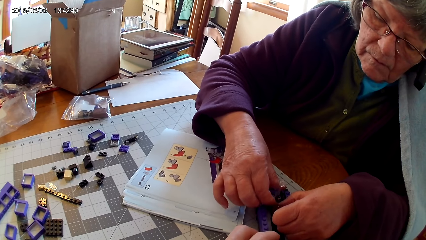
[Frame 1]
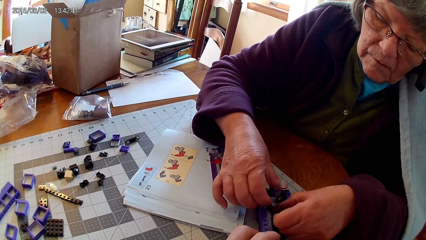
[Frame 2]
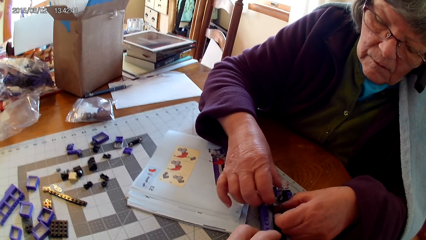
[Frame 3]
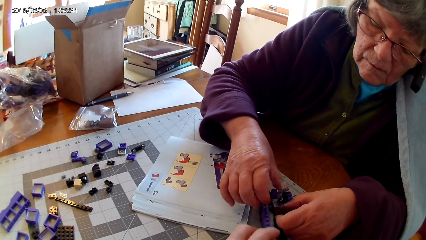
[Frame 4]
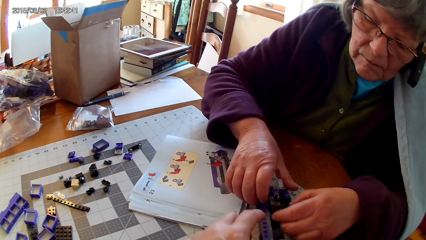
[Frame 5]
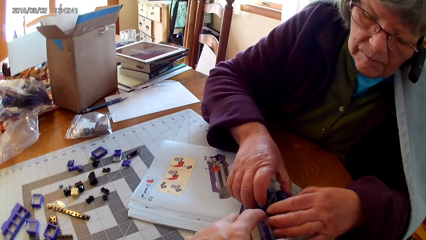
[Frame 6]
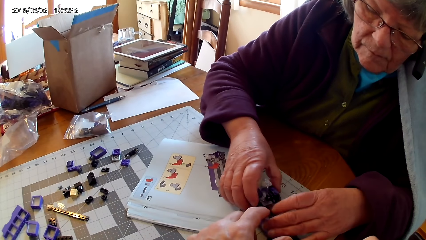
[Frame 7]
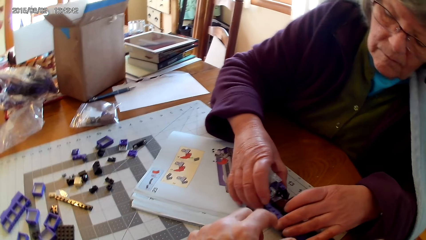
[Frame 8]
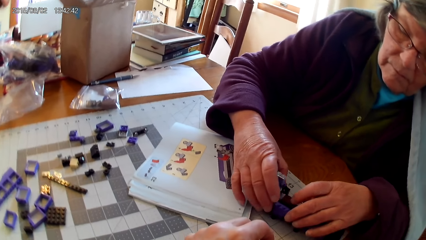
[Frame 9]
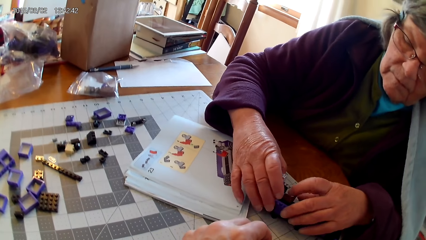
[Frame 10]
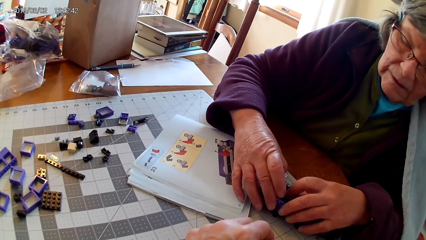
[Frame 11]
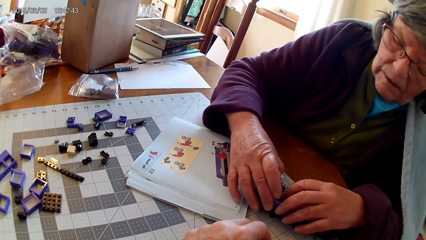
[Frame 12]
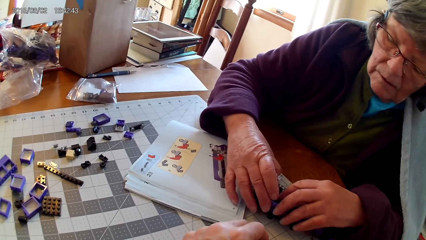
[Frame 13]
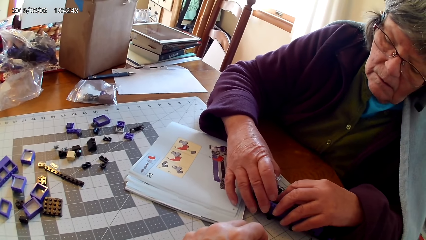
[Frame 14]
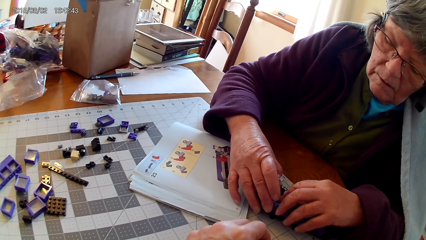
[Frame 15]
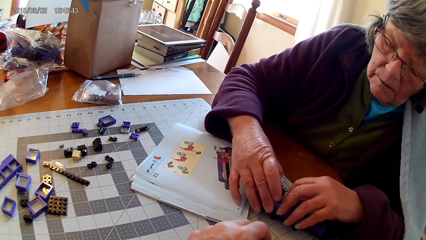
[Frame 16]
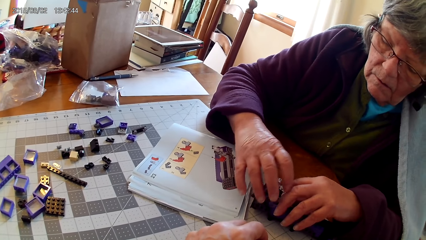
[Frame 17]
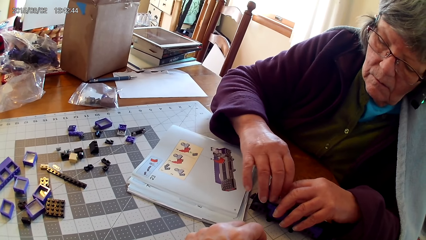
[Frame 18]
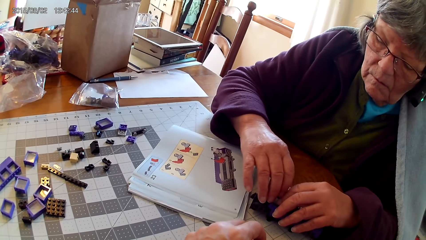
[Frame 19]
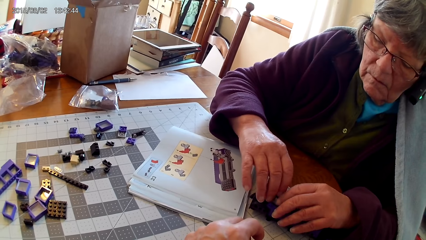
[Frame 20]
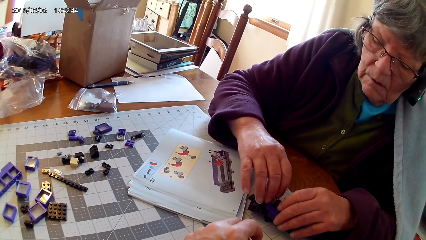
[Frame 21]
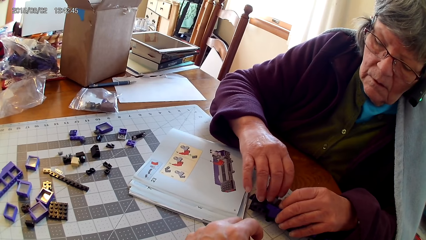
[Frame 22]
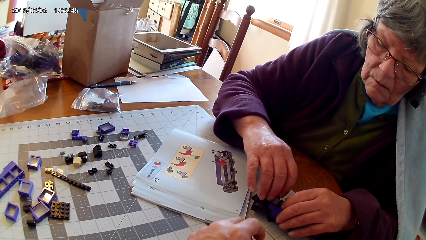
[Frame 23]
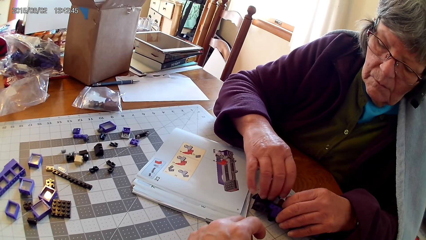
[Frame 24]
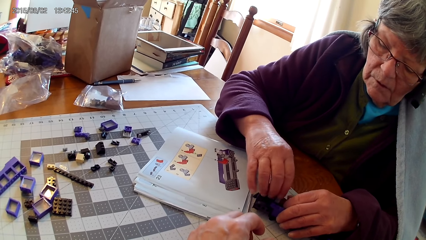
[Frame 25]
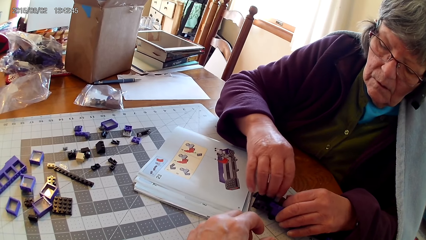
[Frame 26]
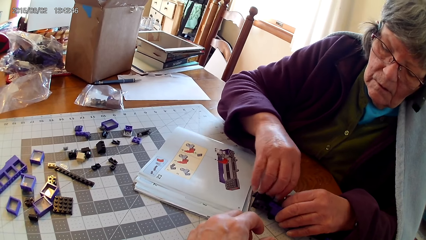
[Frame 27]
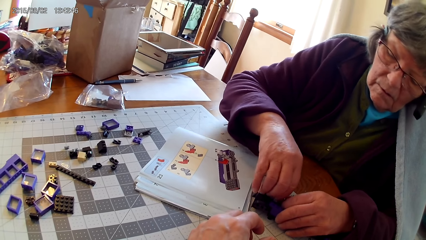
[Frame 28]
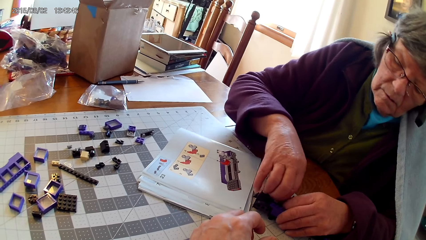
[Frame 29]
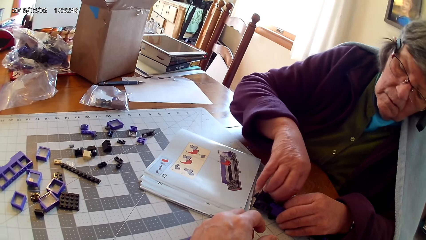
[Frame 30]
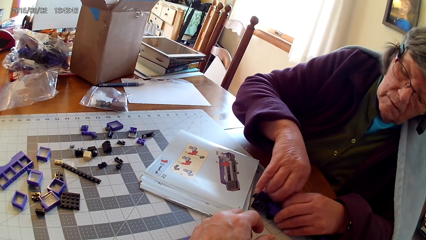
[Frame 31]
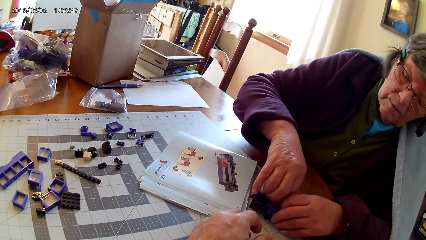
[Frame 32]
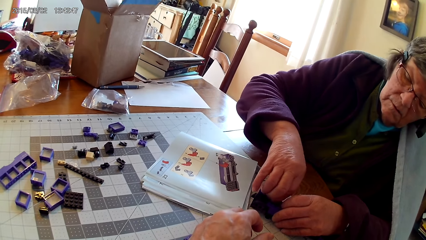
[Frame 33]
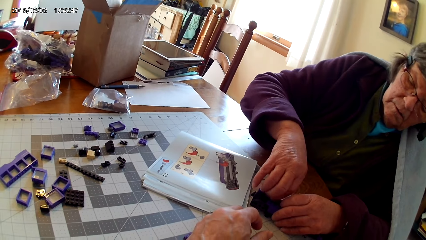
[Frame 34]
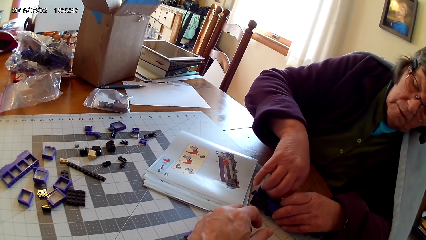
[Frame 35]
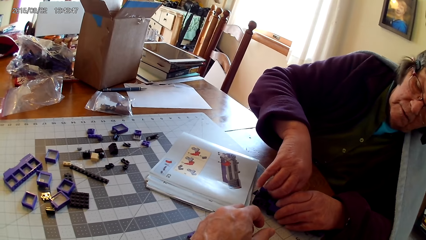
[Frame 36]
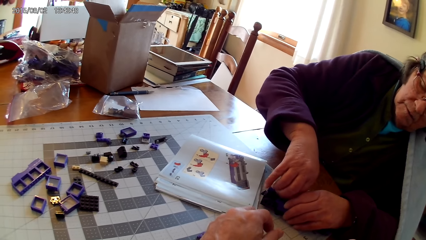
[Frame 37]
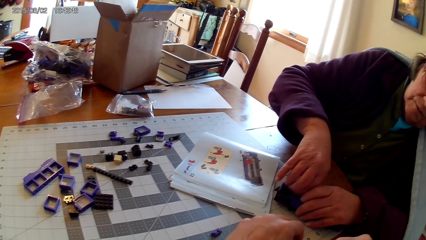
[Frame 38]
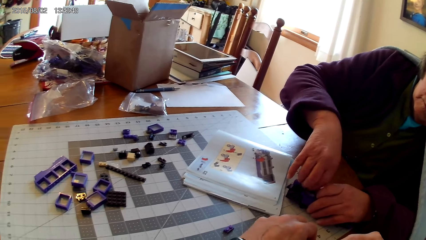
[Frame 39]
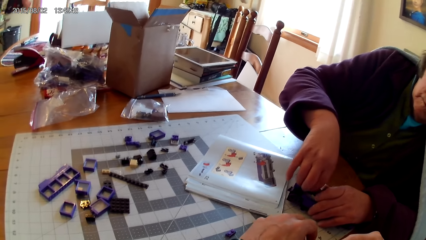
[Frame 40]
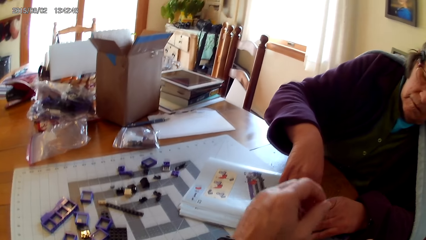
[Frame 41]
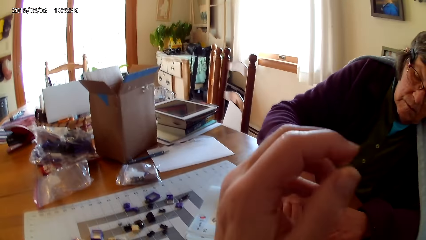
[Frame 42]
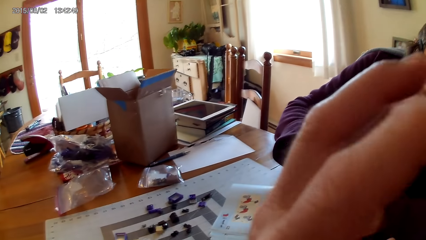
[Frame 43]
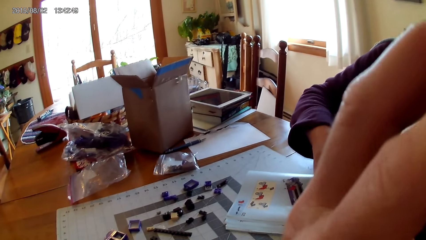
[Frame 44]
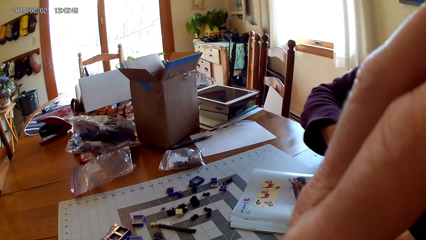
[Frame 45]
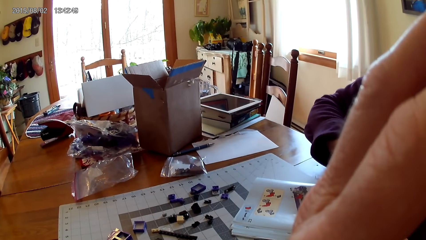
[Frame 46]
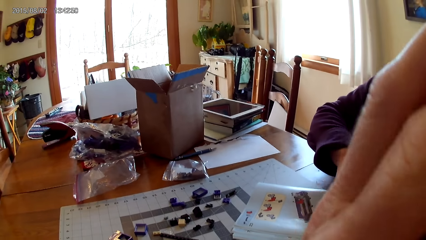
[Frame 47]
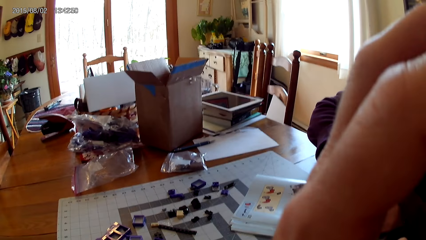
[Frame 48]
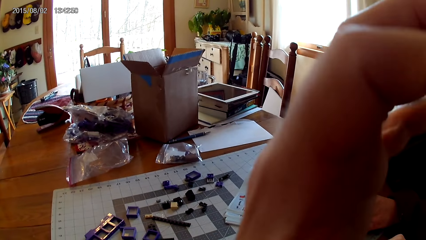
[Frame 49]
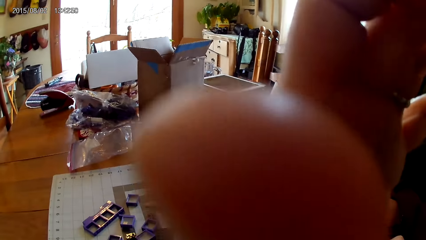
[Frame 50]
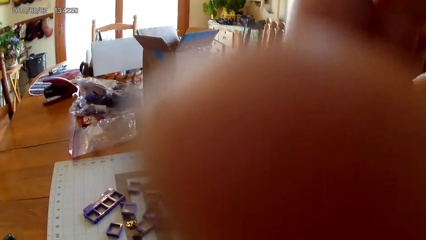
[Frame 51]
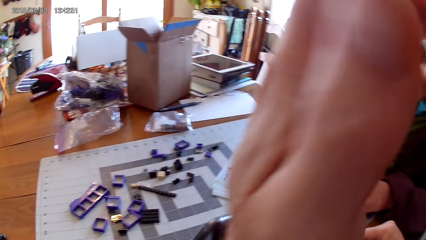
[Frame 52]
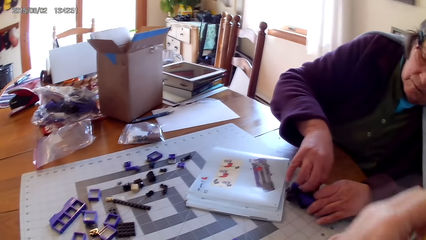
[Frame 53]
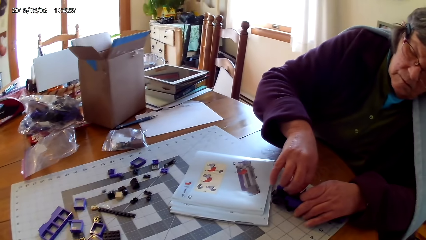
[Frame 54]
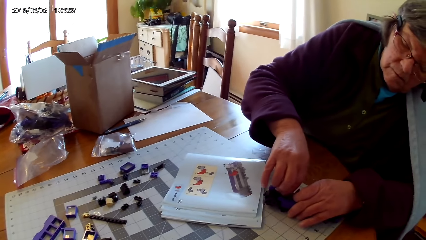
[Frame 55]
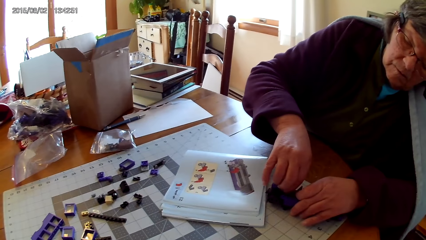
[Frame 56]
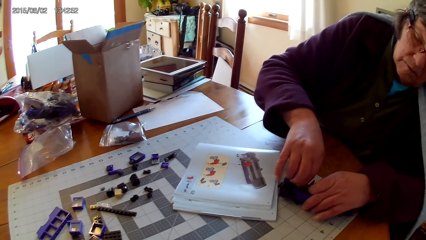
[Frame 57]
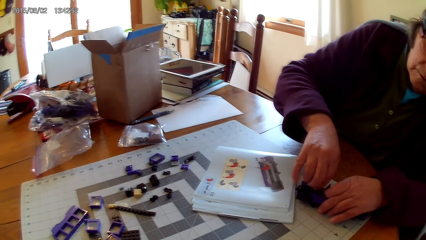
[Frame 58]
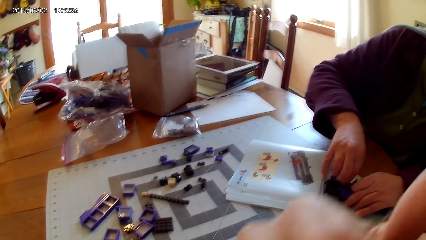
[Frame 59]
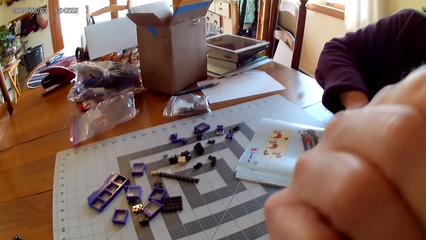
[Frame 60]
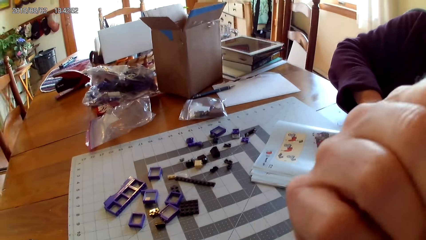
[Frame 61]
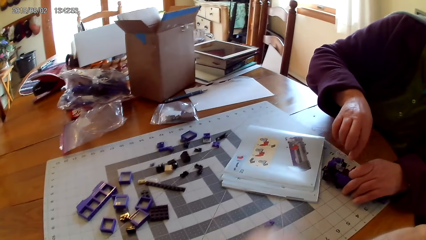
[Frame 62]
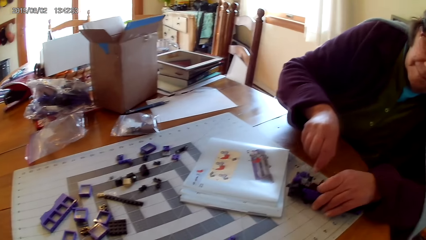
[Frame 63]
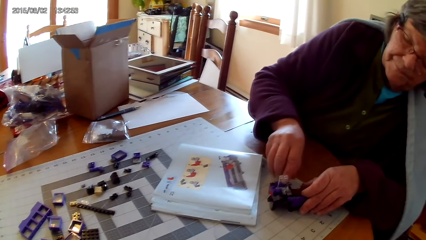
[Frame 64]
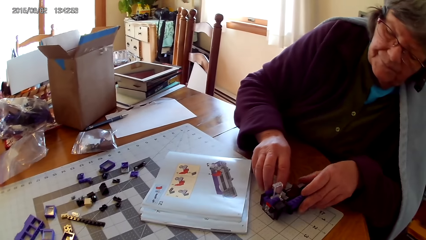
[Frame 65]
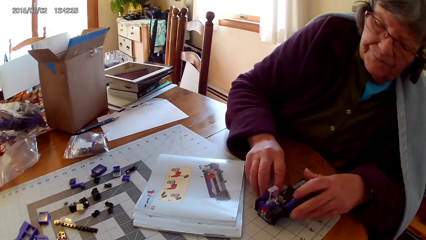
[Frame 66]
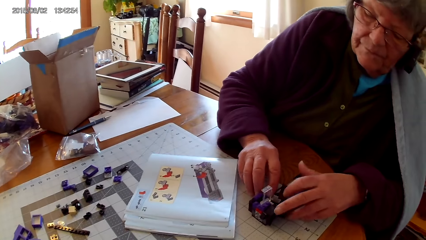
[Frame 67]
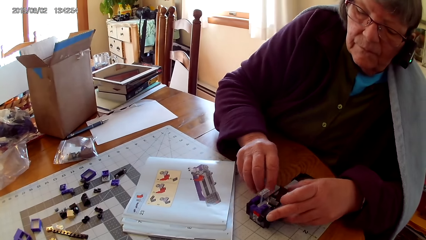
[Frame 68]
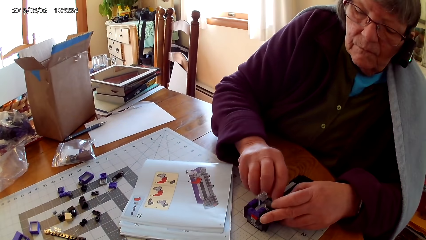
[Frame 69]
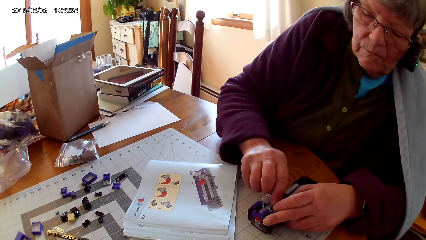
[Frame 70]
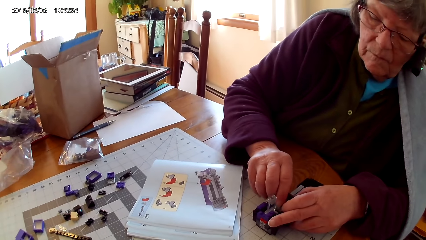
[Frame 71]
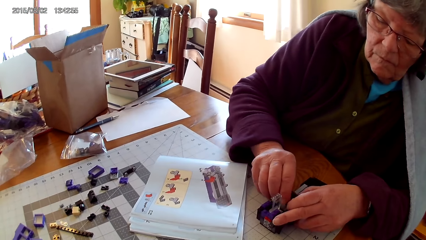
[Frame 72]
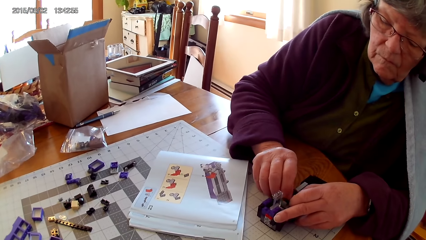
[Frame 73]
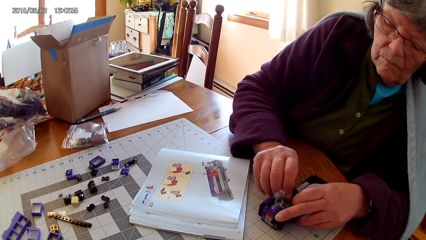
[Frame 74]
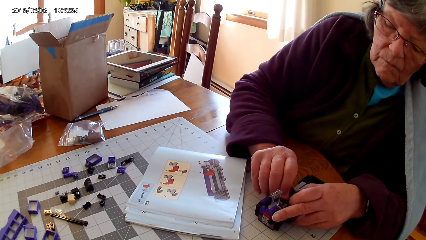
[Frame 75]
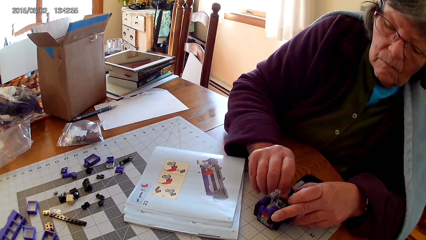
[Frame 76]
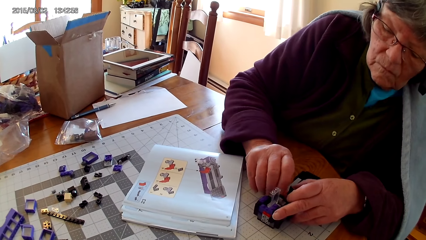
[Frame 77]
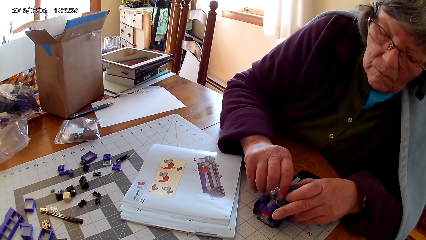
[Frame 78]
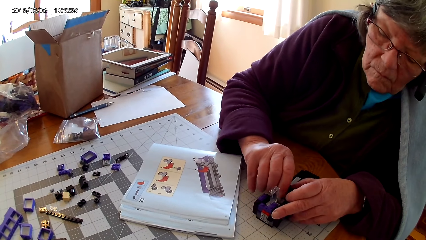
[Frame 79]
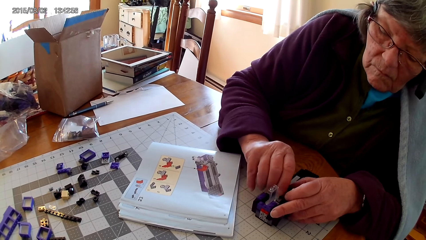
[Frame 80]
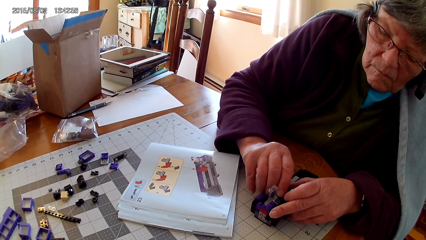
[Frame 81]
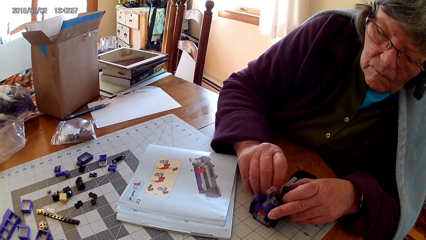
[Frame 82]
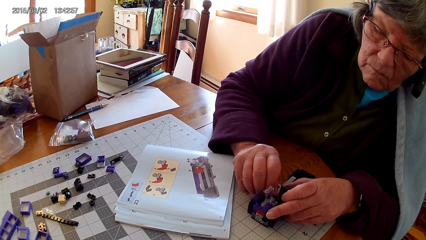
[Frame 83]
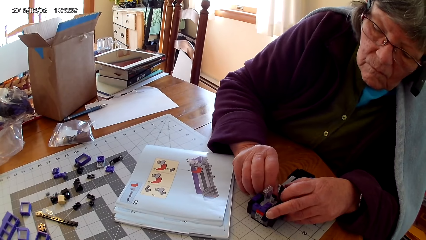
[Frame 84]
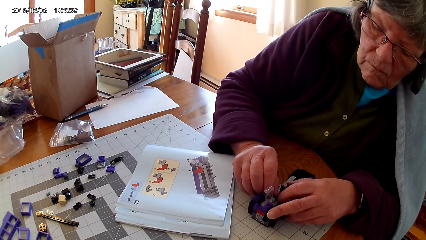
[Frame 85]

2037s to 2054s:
The camera wearer adjusts the camera. He lifts his hand. A lady fixes the lego piece.
